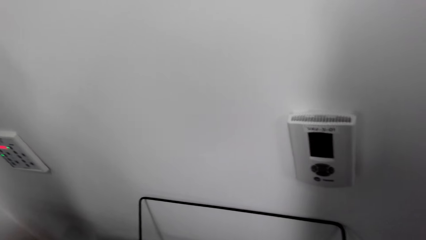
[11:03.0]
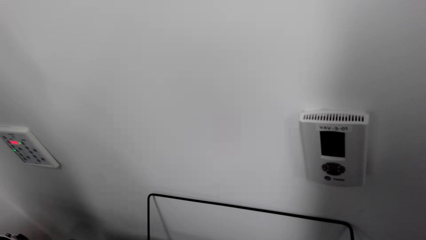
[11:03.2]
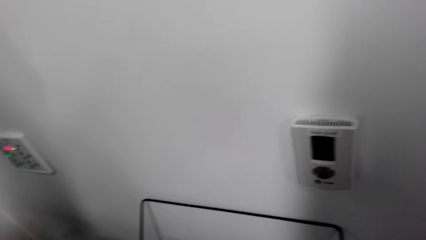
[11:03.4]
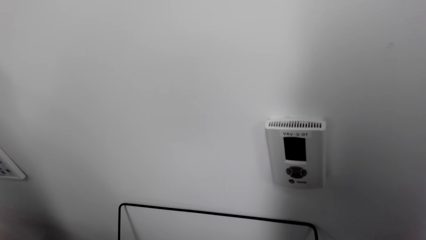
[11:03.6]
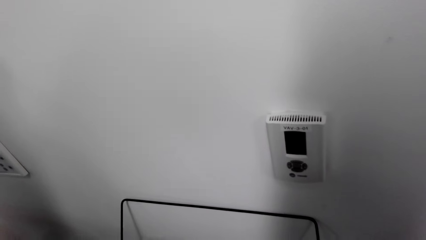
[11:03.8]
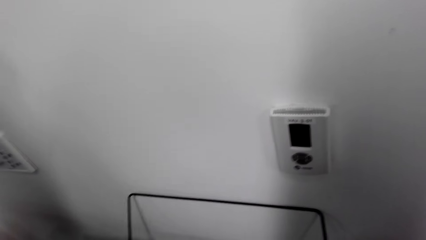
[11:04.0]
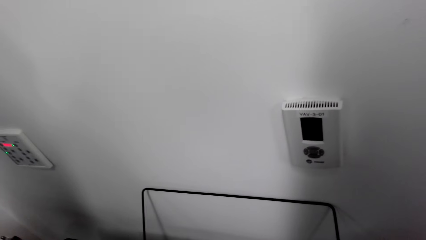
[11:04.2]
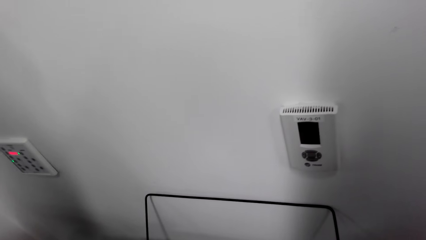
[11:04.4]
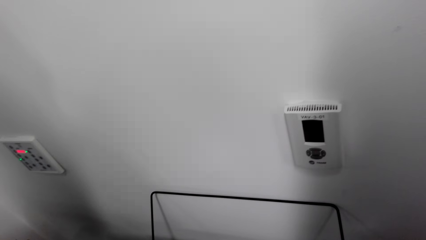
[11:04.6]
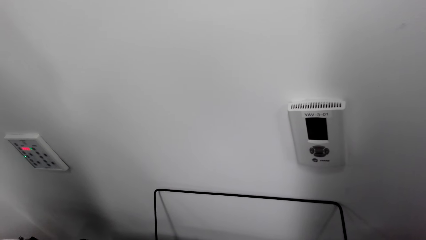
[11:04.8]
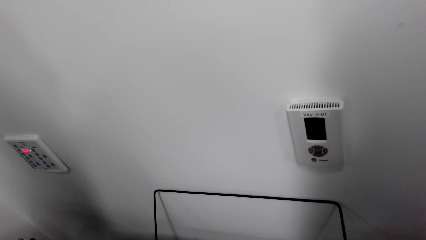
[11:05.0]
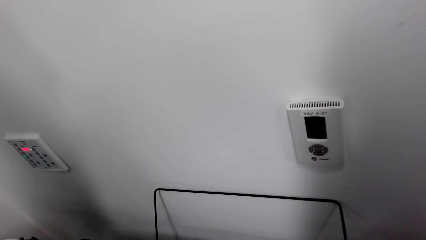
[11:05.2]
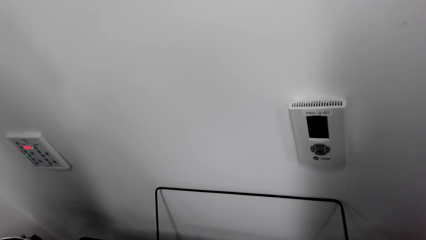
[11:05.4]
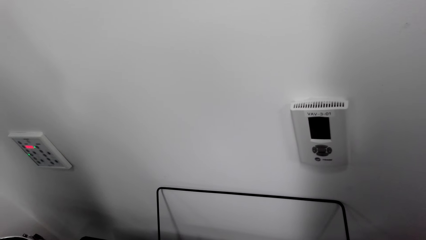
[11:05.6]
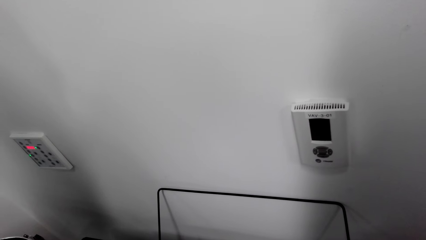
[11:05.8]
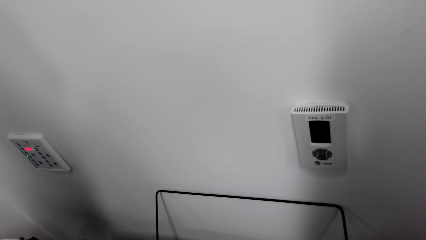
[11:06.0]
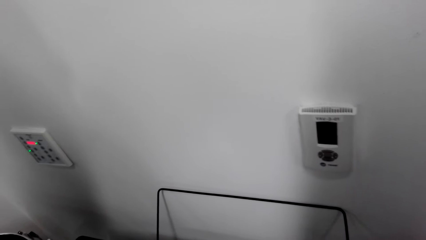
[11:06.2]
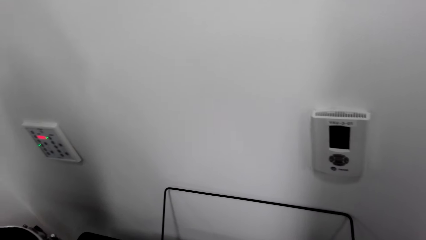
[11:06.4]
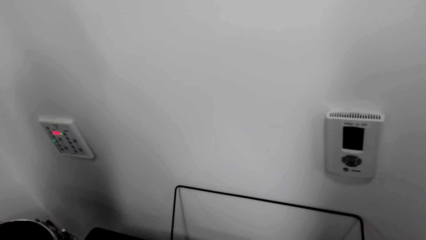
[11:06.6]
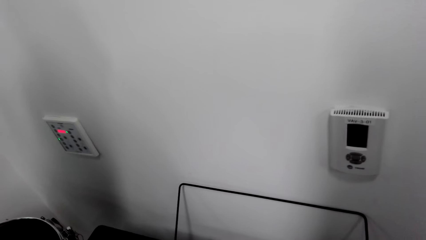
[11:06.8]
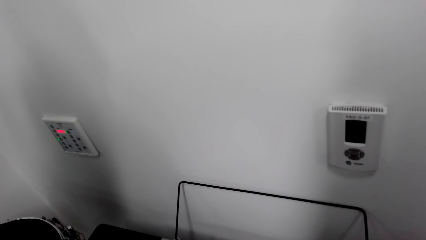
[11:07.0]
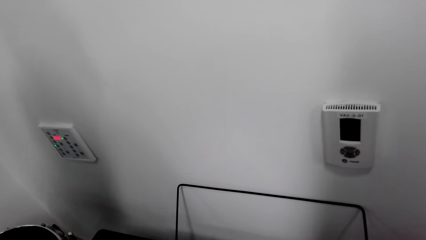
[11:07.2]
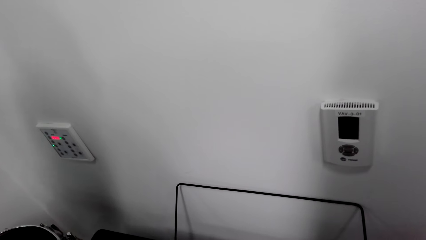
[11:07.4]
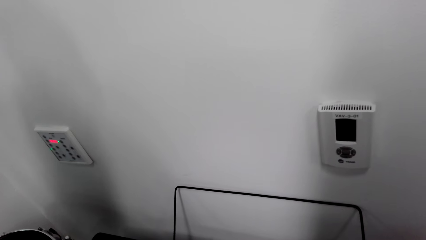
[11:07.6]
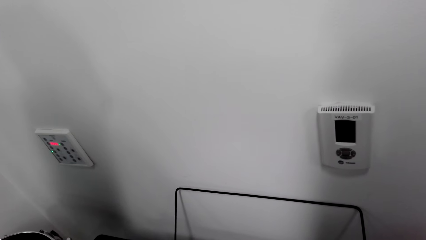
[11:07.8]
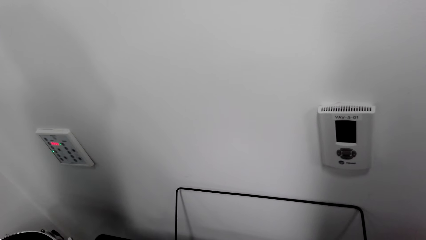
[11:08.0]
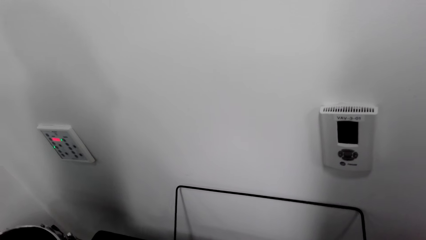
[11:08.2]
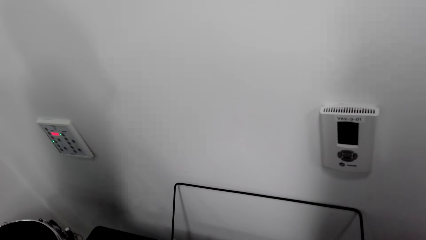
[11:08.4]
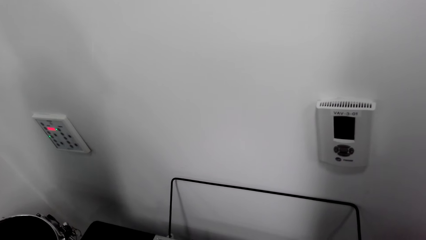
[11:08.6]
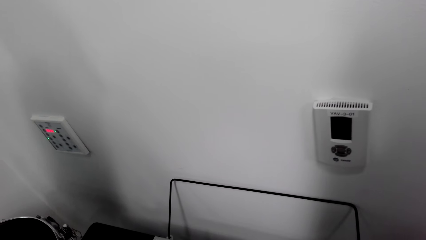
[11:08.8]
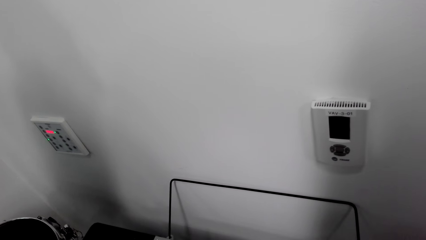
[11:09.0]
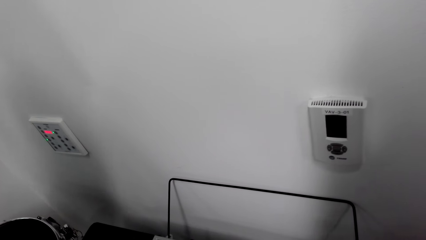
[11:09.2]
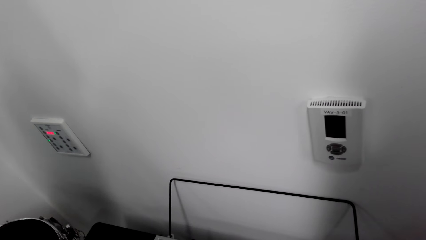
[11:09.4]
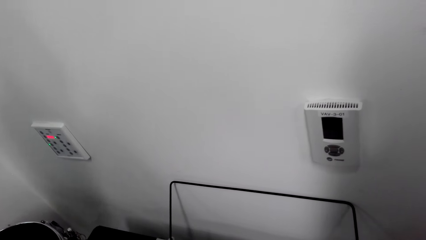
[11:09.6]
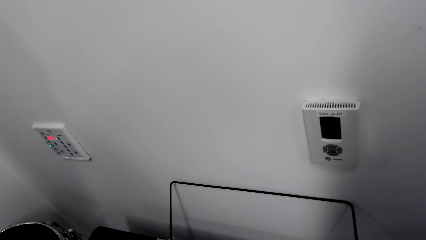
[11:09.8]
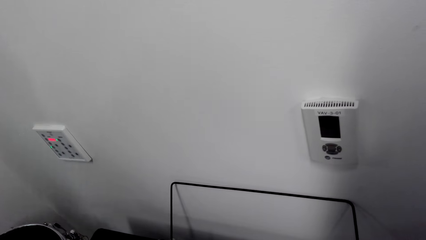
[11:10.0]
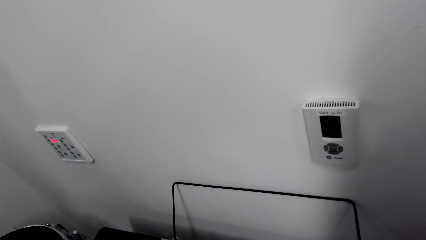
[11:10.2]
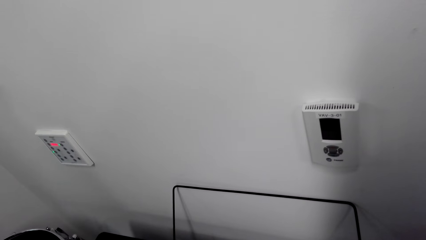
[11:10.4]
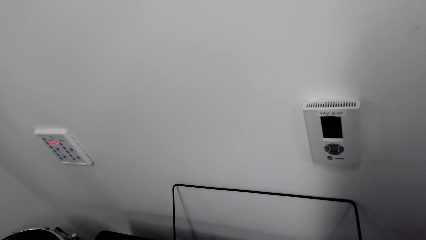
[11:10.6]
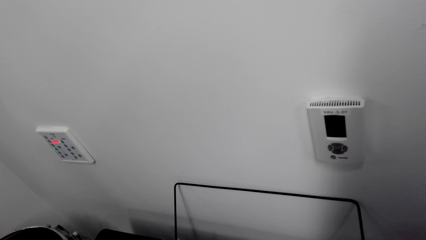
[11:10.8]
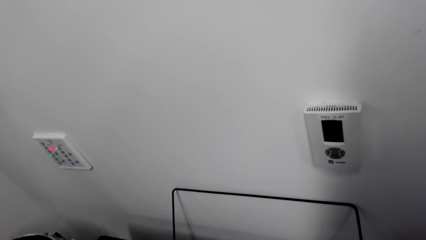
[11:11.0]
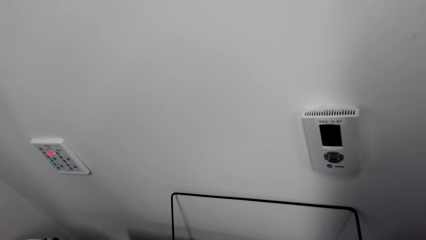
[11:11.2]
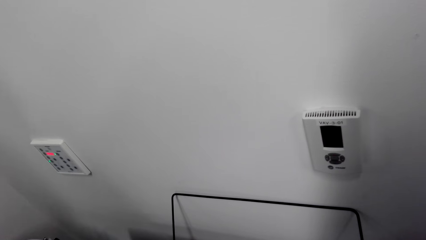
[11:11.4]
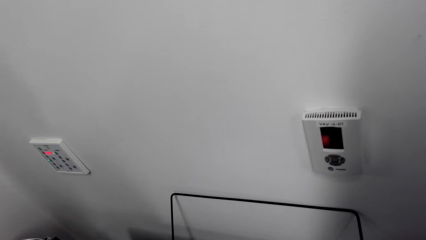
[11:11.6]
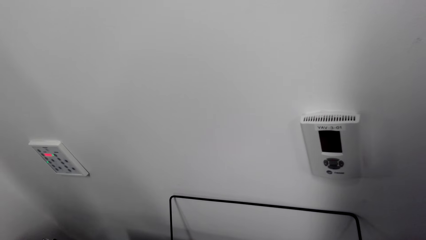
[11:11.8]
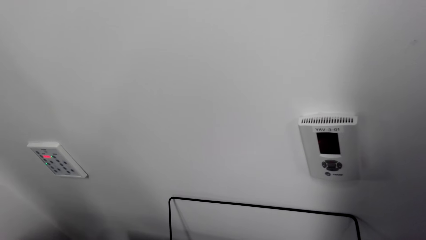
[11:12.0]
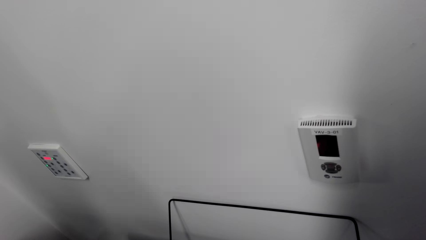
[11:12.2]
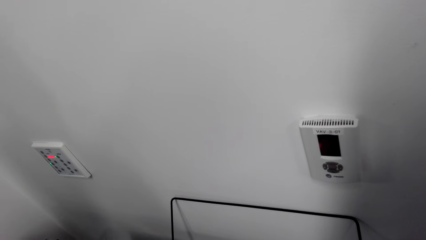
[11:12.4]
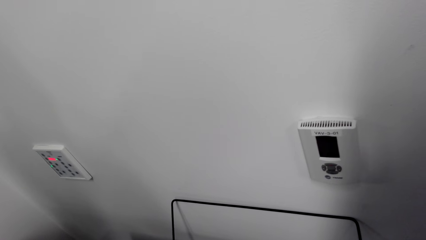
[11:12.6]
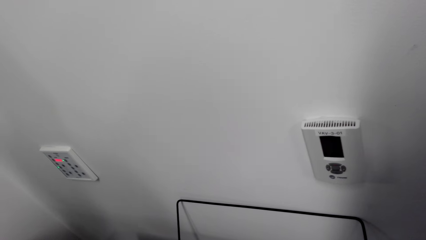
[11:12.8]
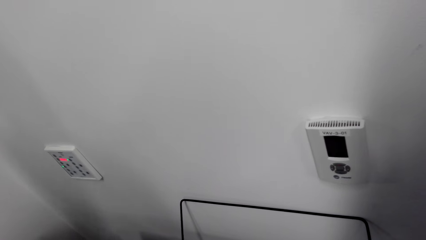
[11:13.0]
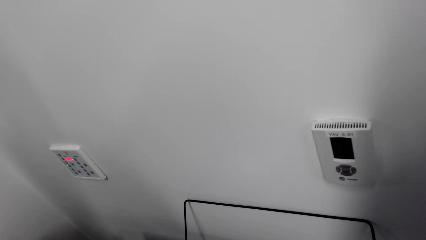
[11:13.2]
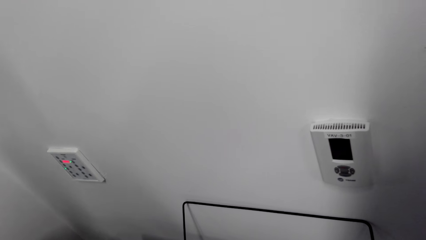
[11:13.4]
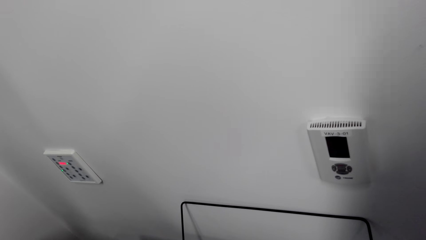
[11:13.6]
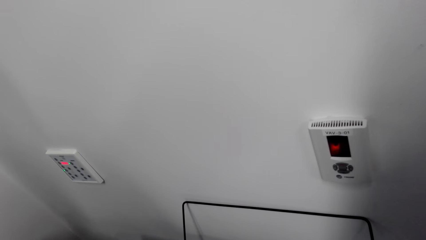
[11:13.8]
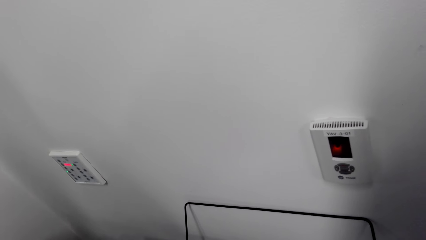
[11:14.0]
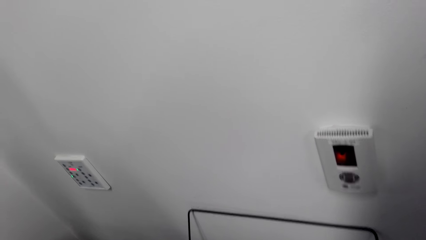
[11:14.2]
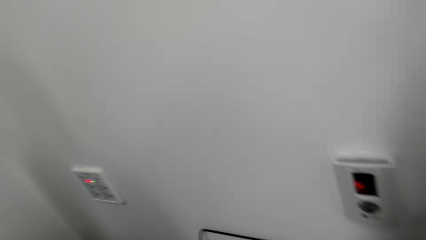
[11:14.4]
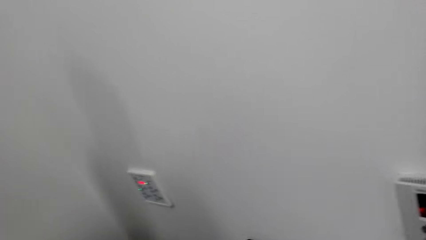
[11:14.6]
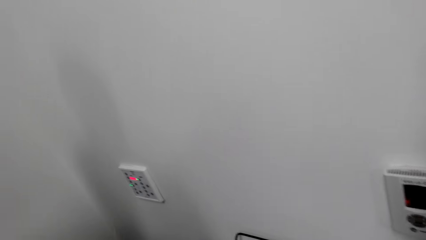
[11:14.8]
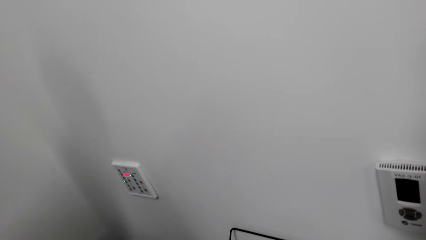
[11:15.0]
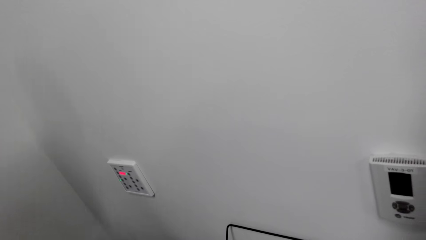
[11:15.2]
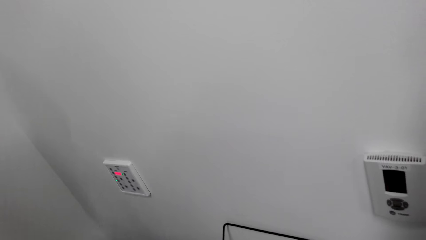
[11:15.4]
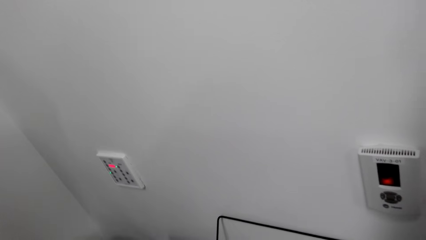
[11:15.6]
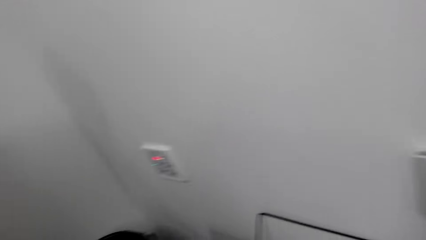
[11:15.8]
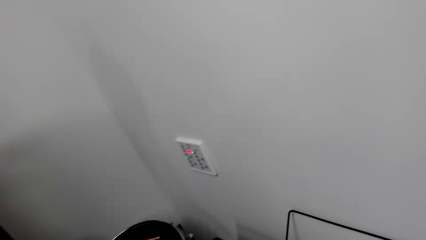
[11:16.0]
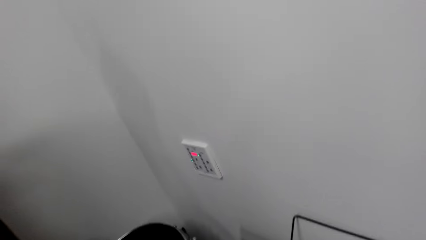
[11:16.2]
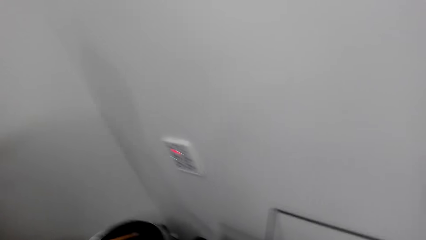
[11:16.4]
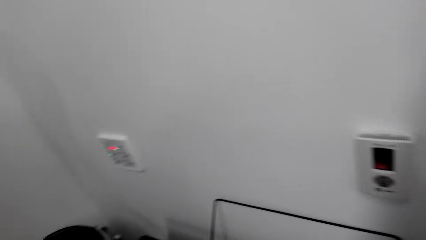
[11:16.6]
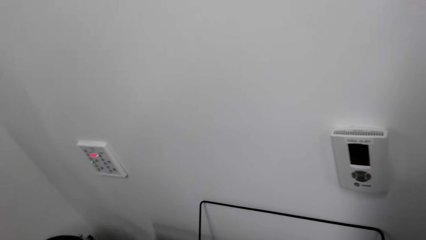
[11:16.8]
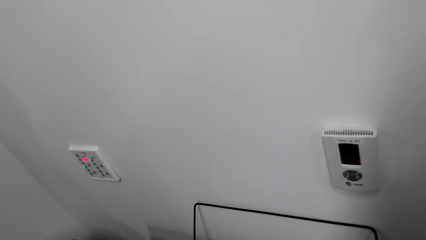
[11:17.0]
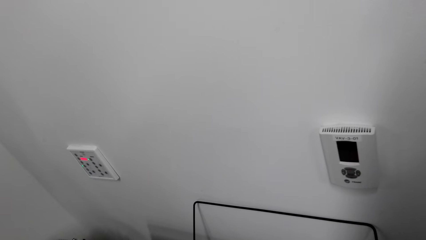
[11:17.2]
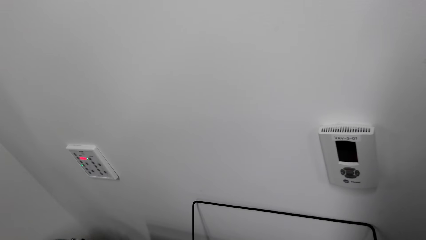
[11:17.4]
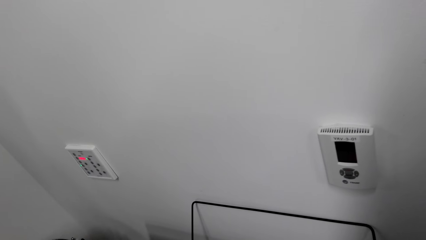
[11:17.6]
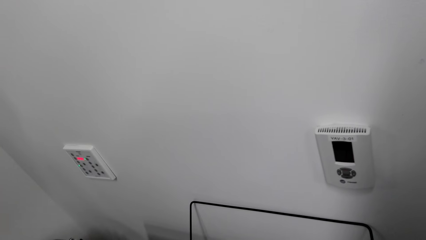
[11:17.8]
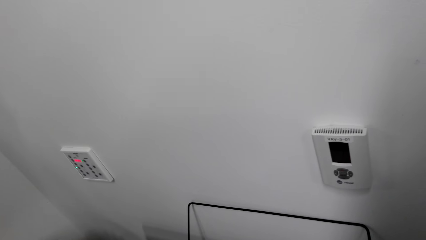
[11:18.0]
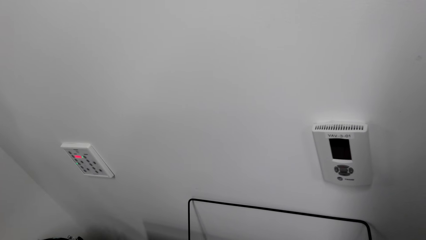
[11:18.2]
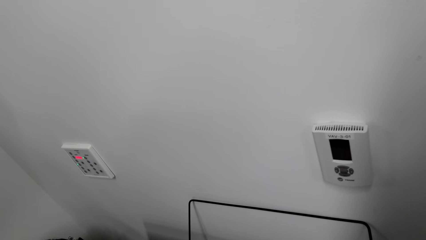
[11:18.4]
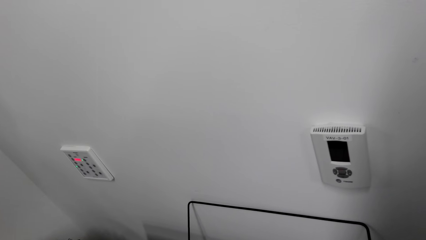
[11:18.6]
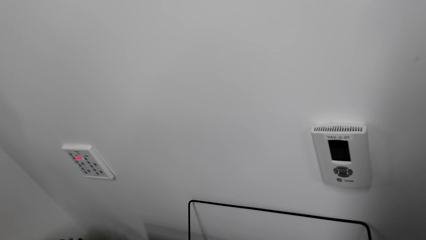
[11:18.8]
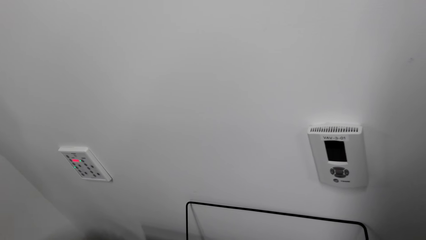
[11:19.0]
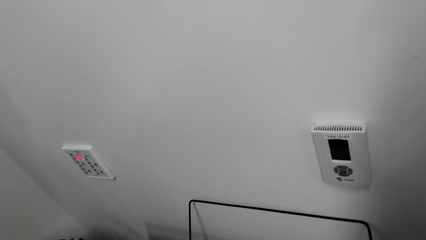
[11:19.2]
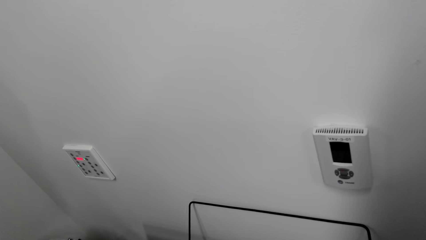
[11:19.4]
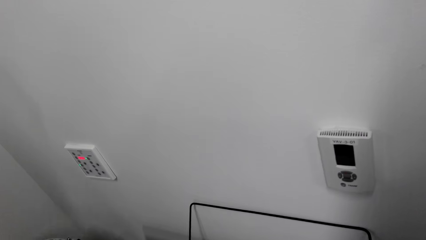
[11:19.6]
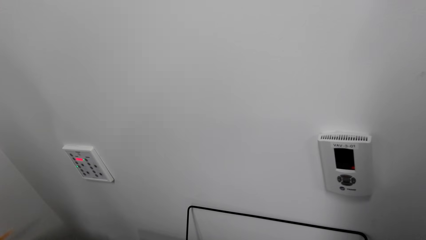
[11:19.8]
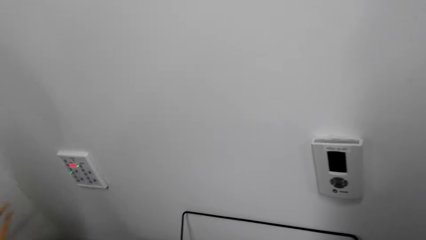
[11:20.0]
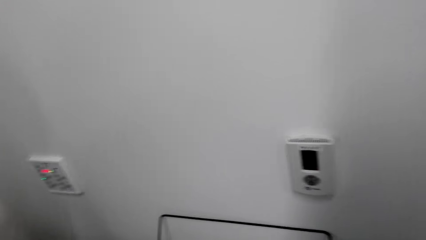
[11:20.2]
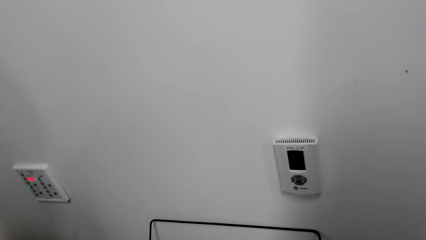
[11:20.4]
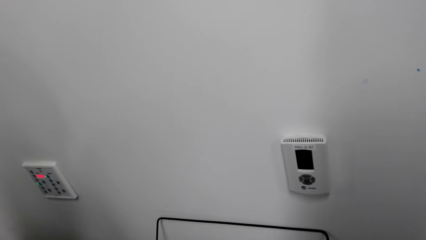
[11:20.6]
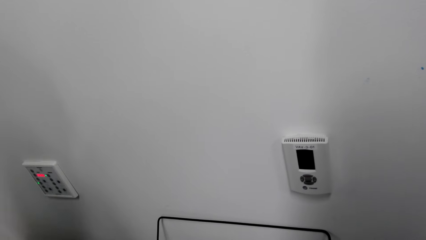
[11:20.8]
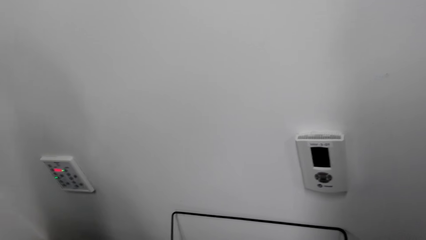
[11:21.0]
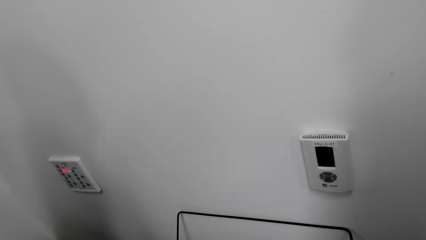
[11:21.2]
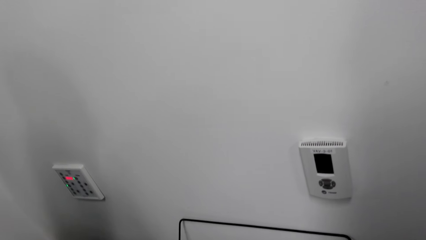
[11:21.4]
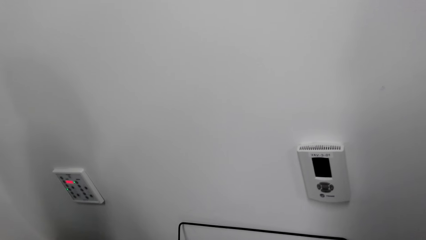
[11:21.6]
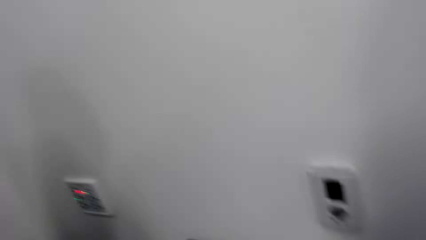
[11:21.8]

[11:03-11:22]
The camera wearer plays the piano keyboard. They play the piano.
